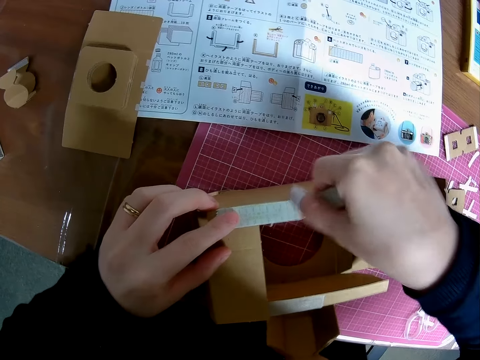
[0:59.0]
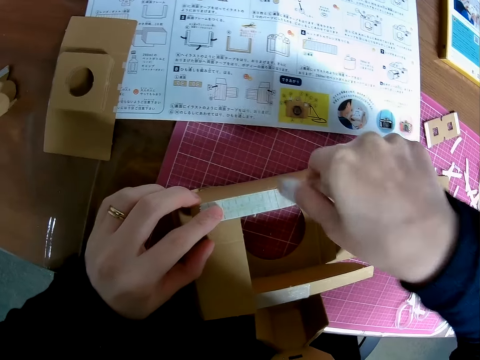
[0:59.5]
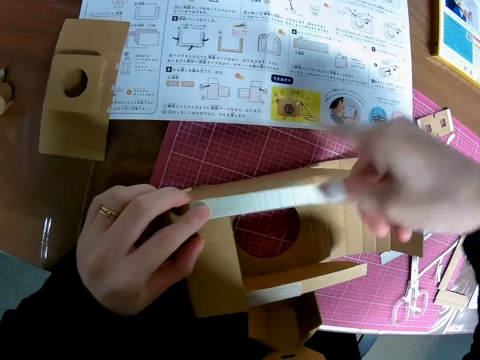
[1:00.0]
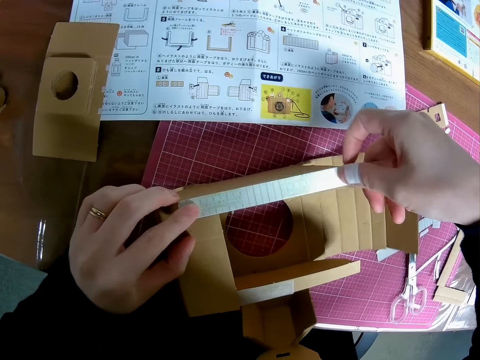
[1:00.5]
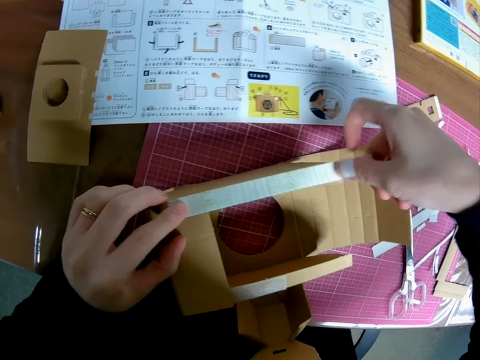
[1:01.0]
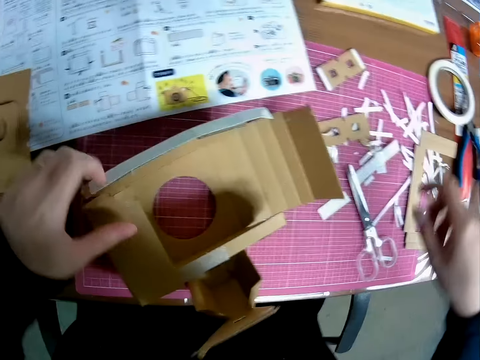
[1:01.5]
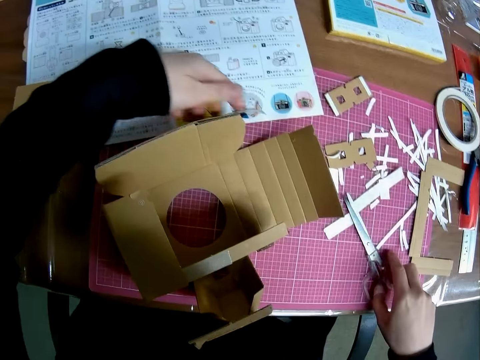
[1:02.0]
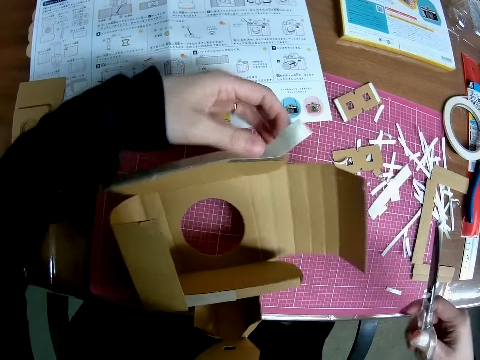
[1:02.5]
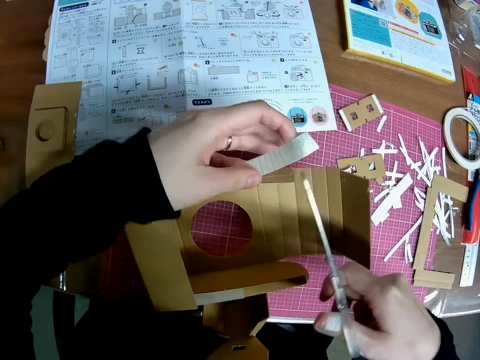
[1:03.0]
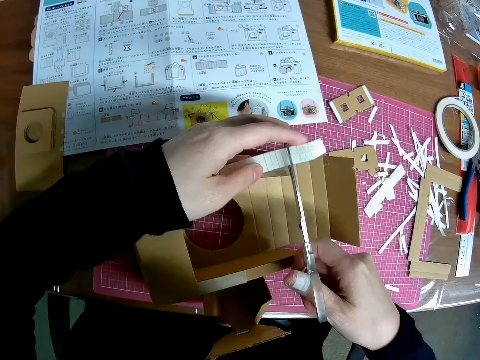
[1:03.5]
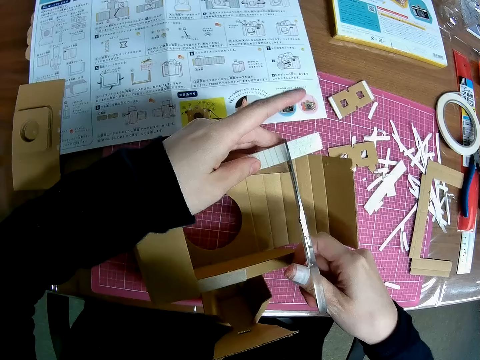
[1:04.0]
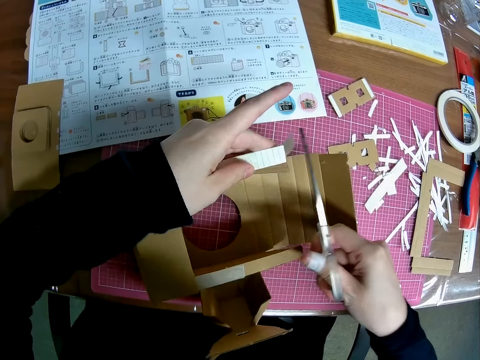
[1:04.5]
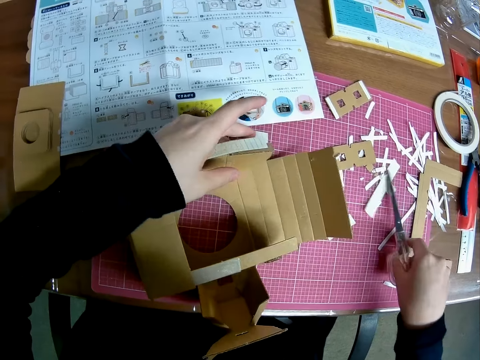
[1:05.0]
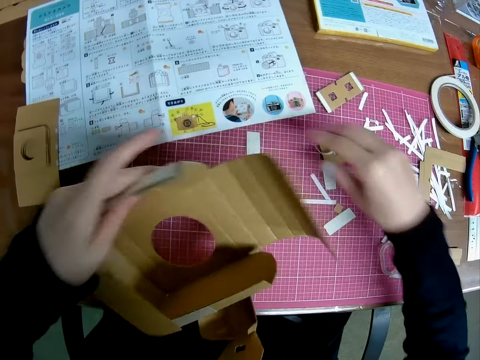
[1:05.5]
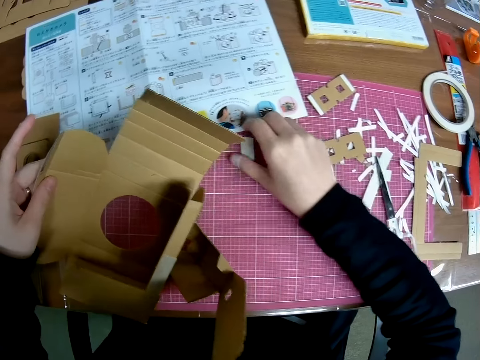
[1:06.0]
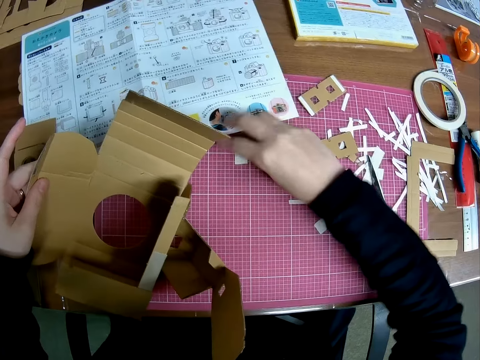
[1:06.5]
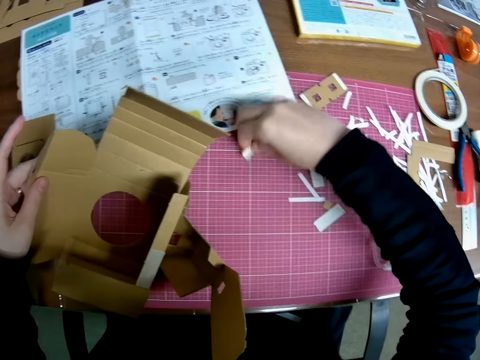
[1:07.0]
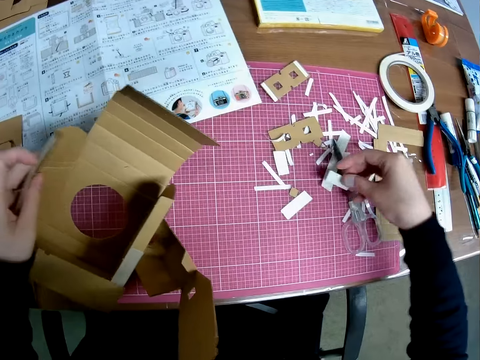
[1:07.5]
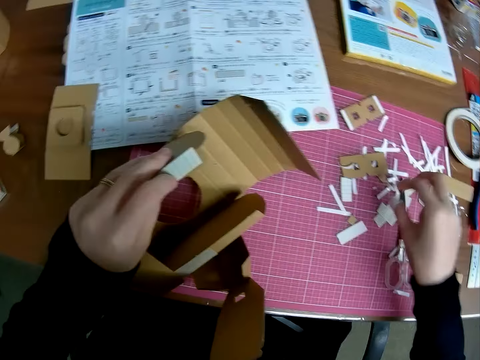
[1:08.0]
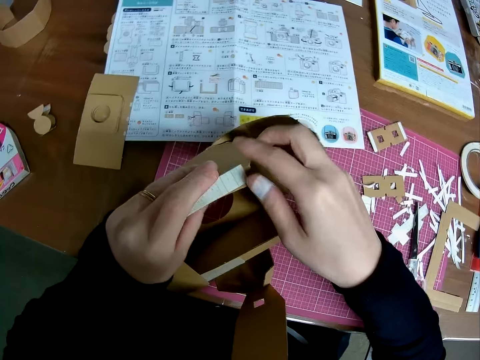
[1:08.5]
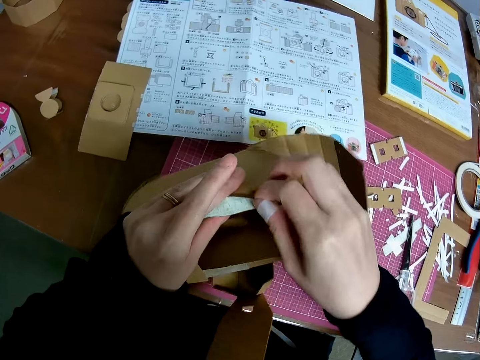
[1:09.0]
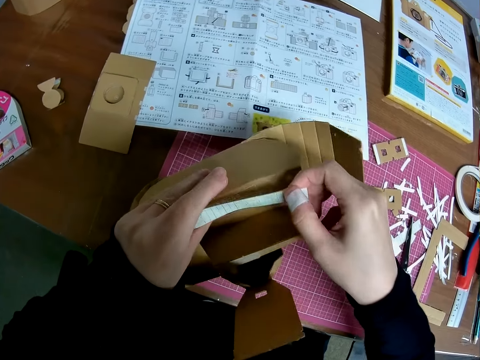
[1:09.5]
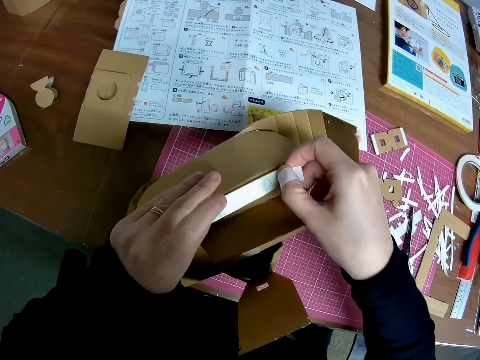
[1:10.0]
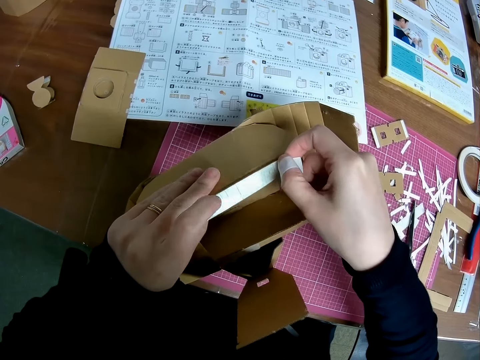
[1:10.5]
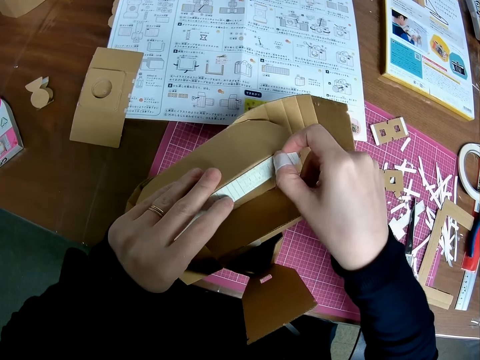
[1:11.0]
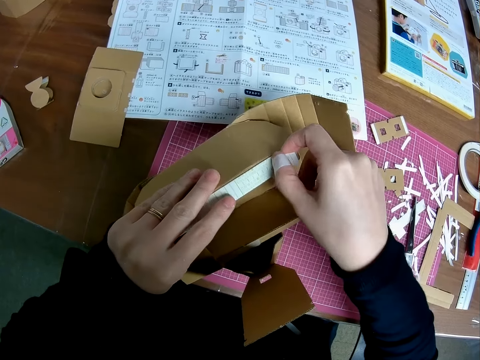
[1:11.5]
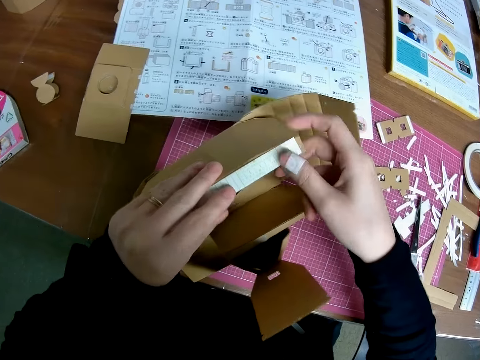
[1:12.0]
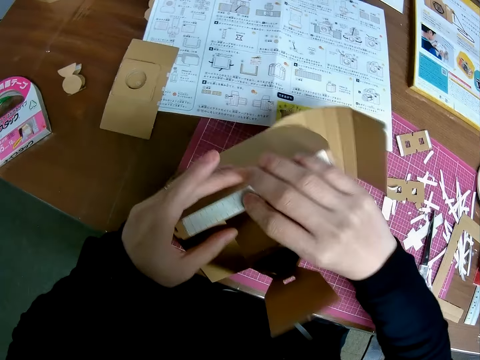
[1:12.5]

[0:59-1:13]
The camera wearer picks up the scissors from the table with his right hand. He cuts the tape from the piece of paper craft with the scissors. He drops the scissors on the table with his right hand. He picks up the tape from the table with his right hand and drops the tape on the table with his right hand. He adjusts the tape on the piece of paper craft with his right hand. He peels the masking tape off the craft box model. He sticks the masking tape on the craft box model.

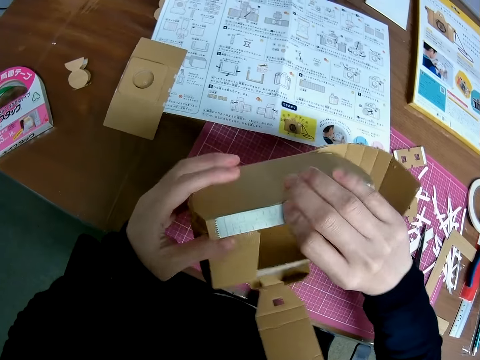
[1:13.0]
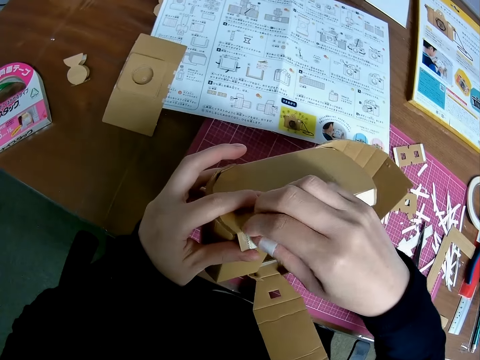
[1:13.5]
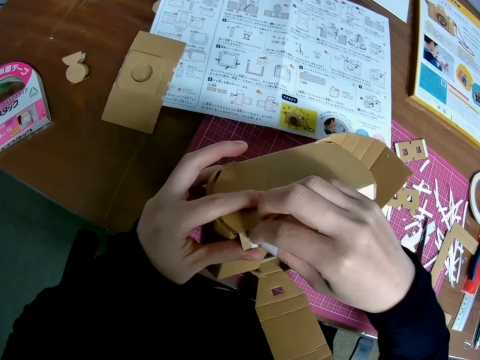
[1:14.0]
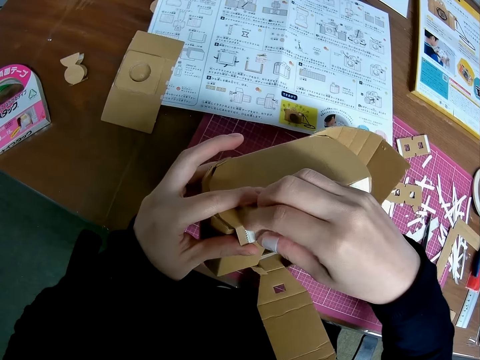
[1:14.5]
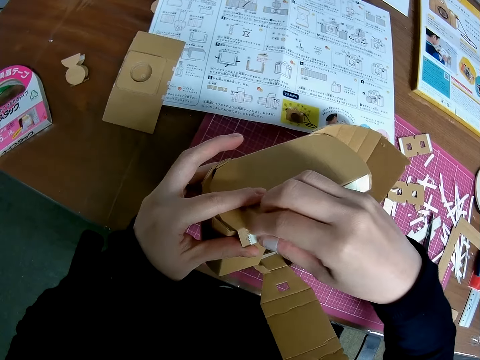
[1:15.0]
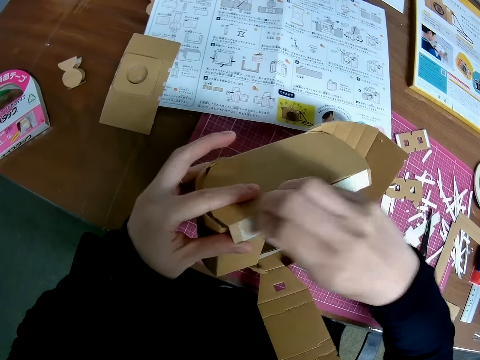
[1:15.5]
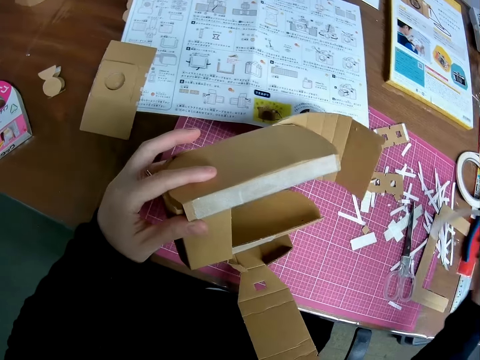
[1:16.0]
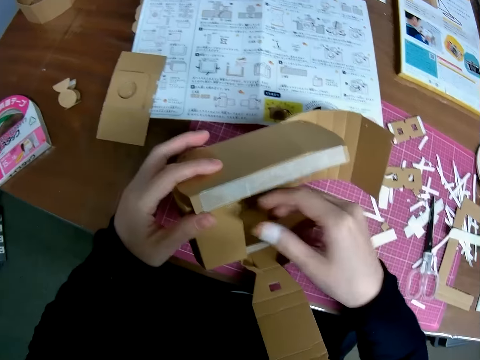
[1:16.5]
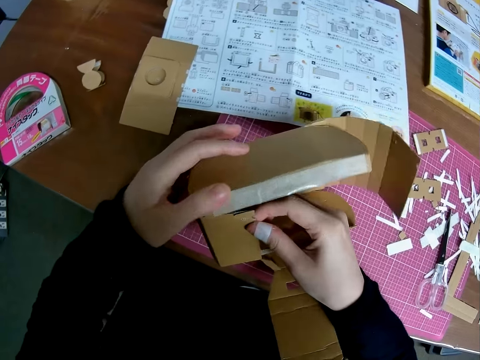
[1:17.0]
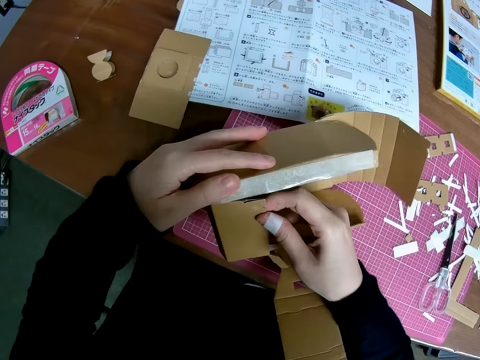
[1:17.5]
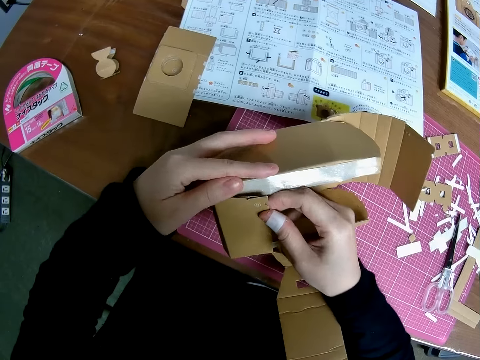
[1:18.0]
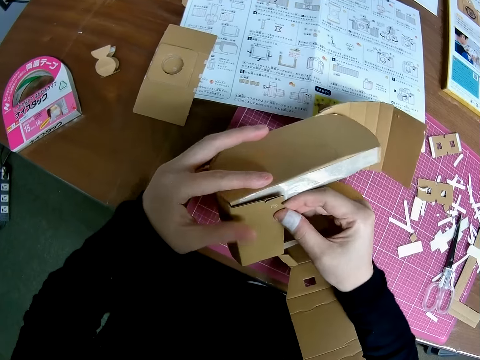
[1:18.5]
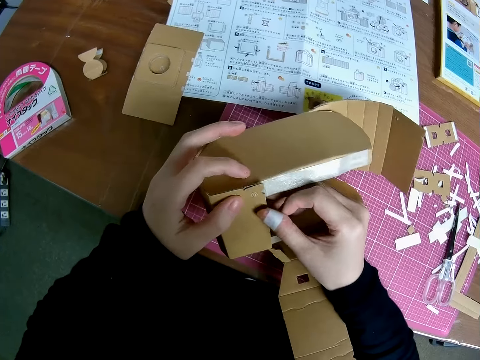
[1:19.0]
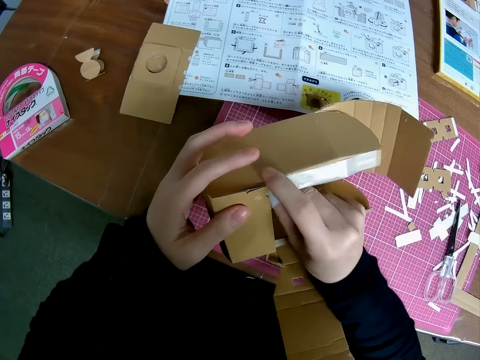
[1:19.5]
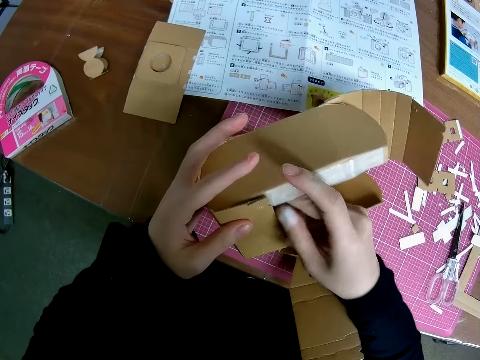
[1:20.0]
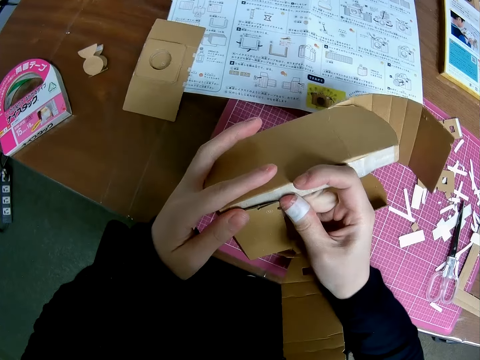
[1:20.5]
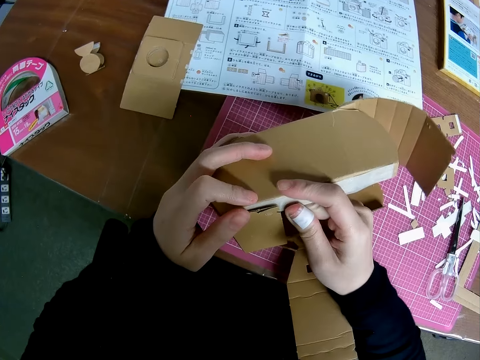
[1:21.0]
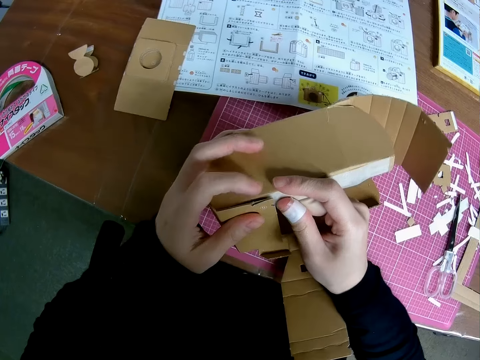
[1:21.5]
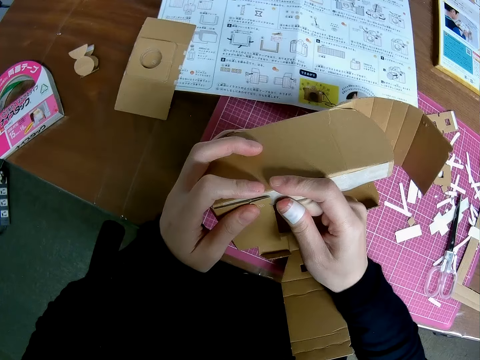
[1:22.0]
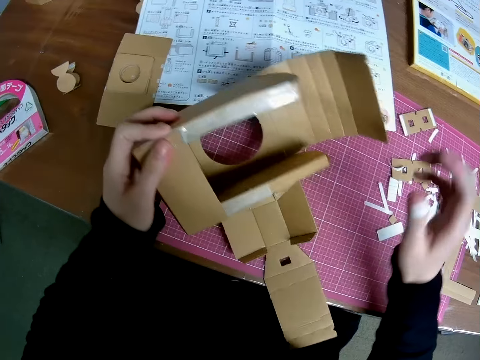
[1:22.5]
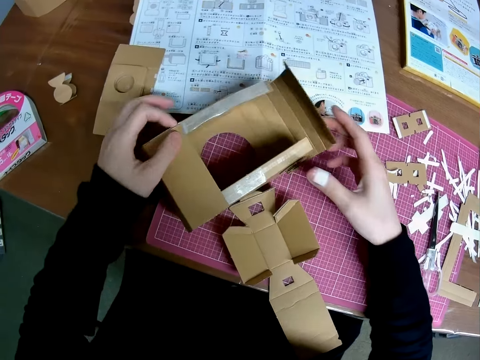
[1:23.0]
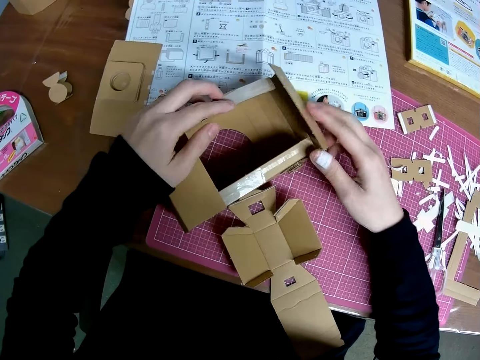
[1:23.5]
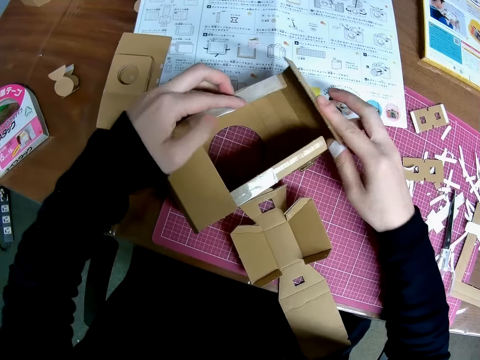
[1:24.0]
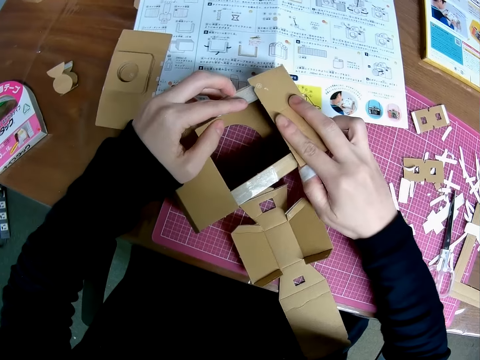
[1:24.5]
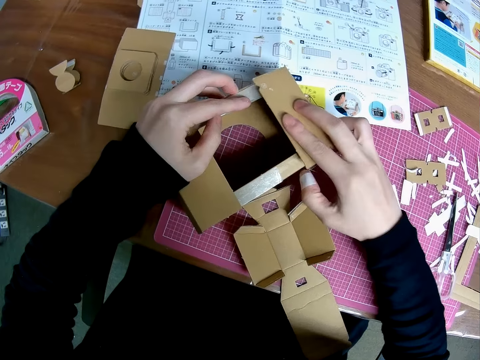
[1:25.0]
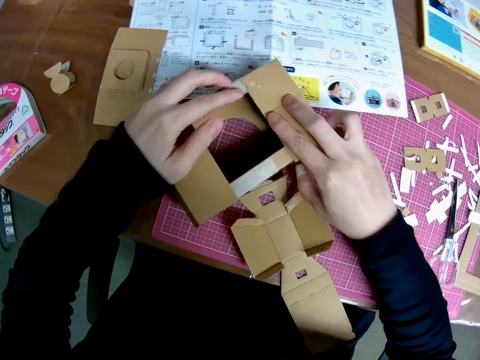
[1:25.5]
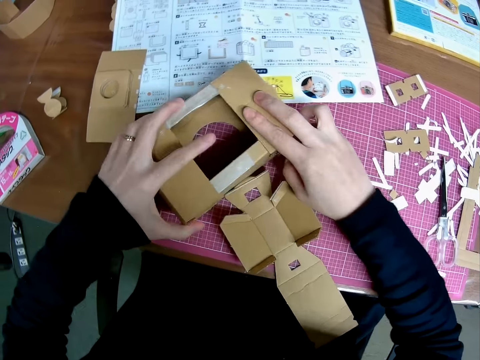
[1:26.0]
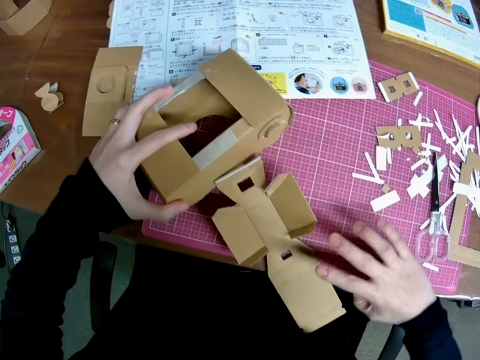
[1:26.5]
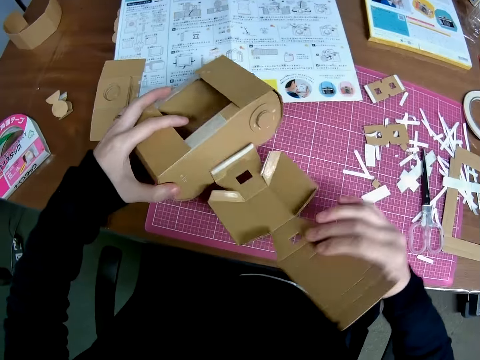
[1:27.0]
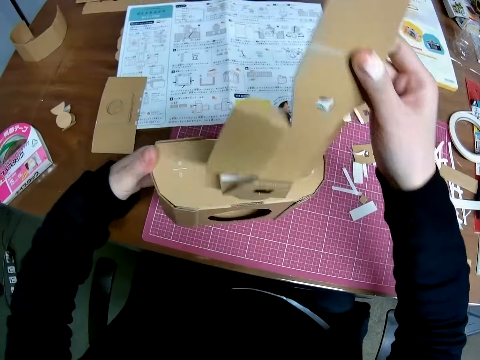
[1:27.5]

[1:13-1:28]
The camera wearer removes the tape from the piece of paper craft with his right hand. He drops the tape on the table with his right hand. He assembles the piece of paper craft on the table with both hands. He joins the craft box model with the masking tape. He adjusts the piece of paper craft on the table with both hands.
